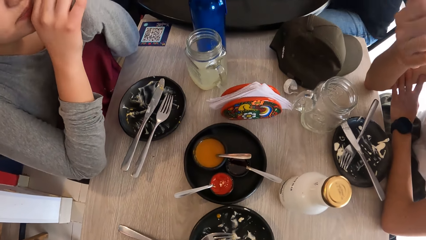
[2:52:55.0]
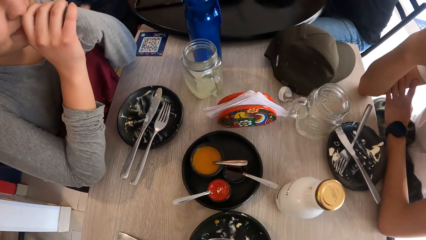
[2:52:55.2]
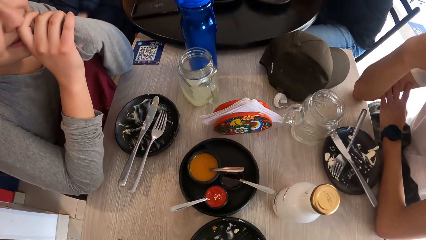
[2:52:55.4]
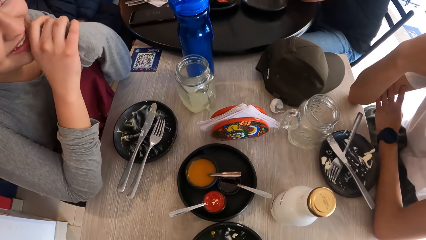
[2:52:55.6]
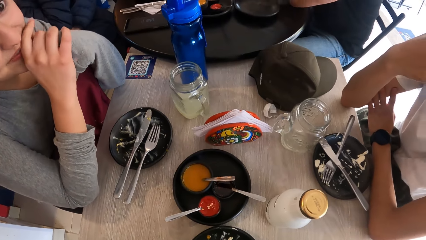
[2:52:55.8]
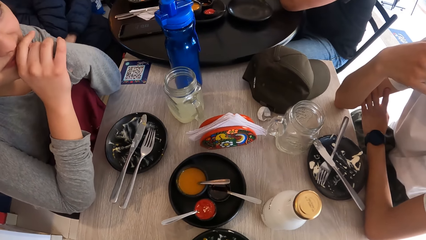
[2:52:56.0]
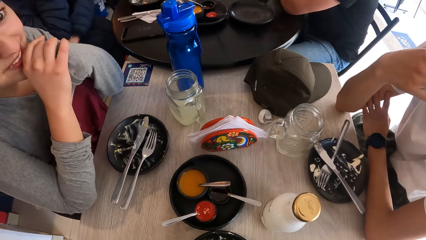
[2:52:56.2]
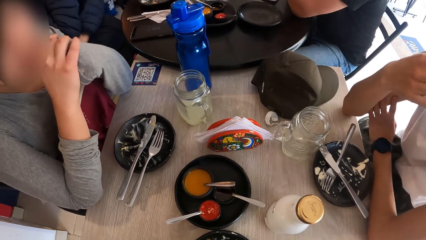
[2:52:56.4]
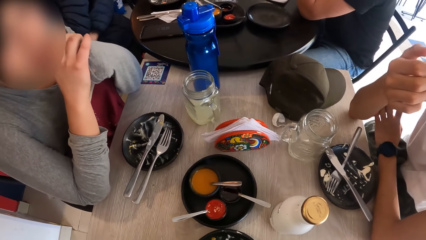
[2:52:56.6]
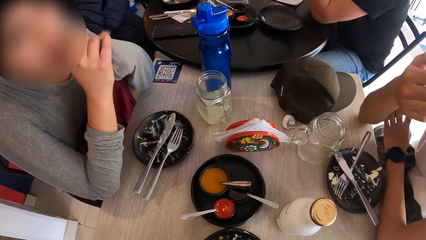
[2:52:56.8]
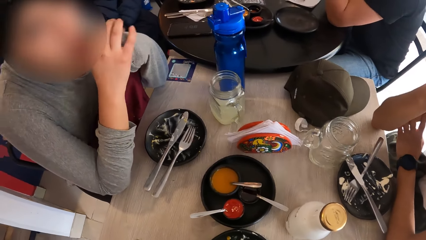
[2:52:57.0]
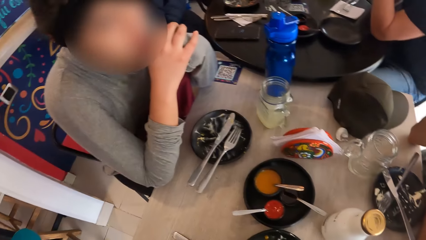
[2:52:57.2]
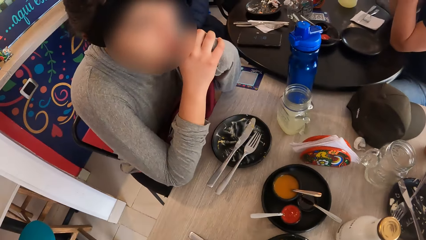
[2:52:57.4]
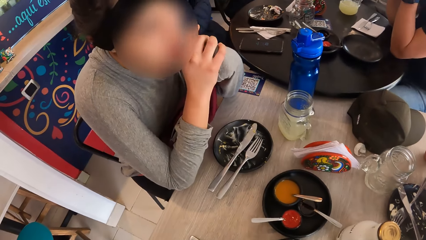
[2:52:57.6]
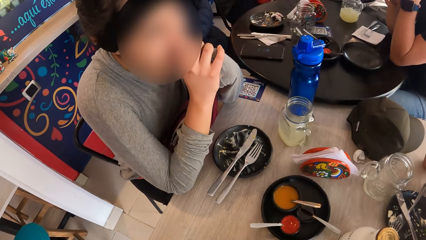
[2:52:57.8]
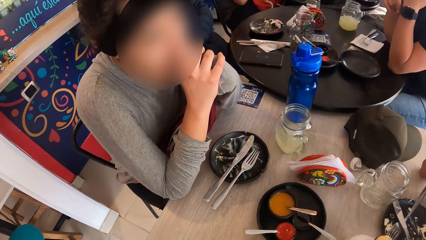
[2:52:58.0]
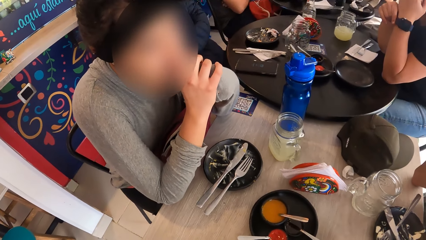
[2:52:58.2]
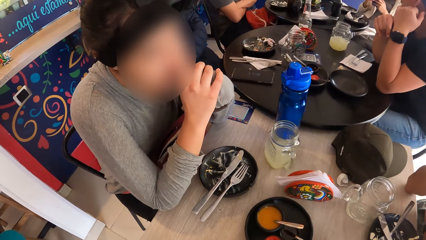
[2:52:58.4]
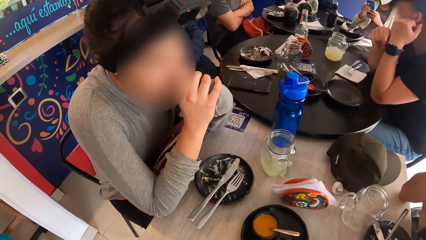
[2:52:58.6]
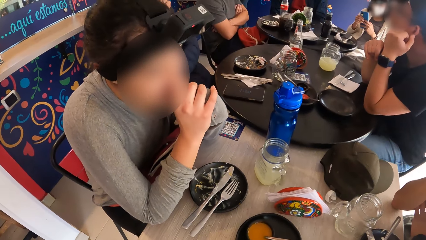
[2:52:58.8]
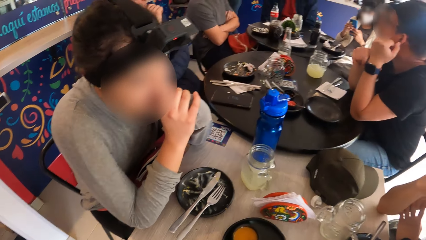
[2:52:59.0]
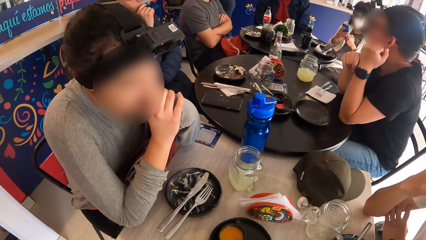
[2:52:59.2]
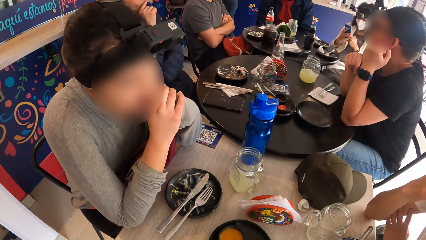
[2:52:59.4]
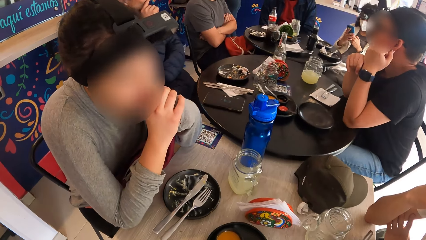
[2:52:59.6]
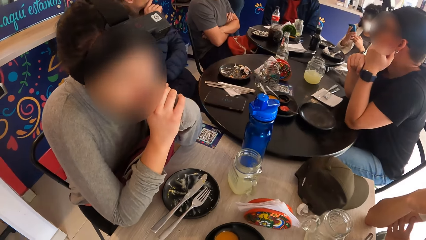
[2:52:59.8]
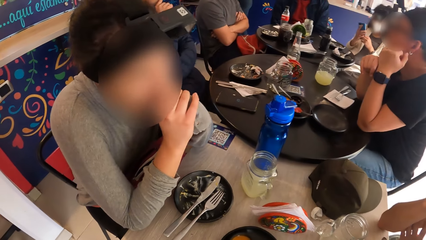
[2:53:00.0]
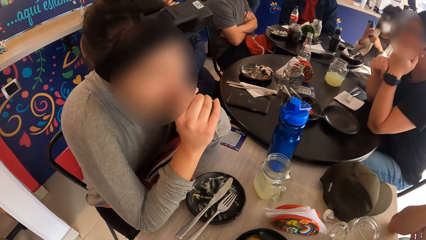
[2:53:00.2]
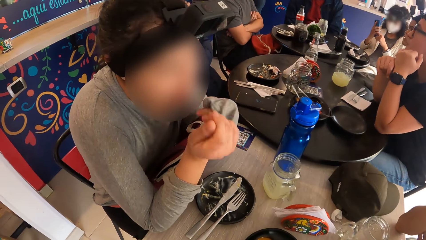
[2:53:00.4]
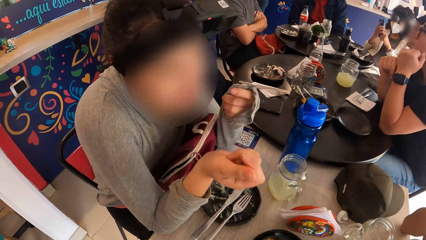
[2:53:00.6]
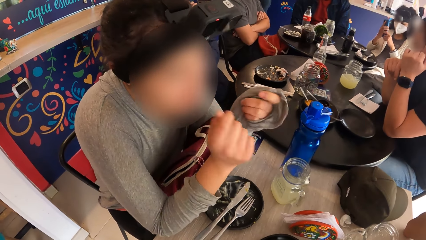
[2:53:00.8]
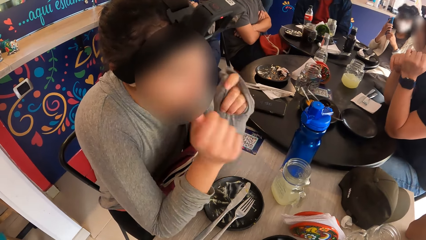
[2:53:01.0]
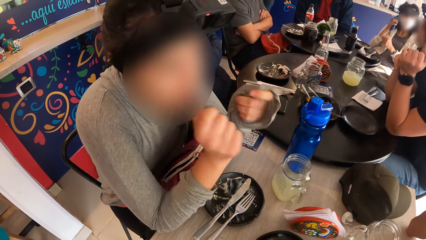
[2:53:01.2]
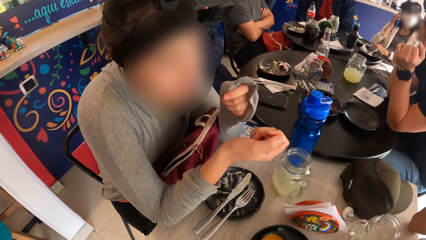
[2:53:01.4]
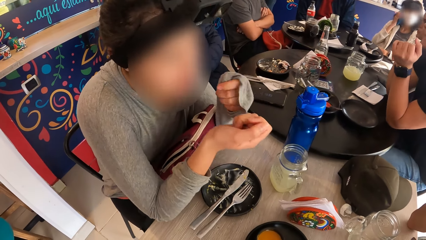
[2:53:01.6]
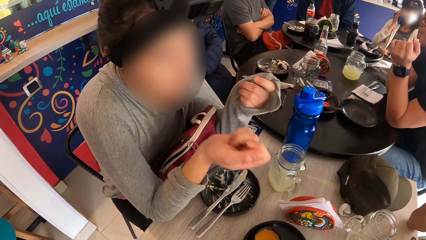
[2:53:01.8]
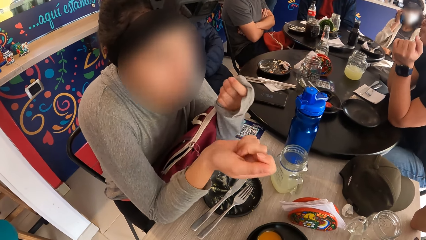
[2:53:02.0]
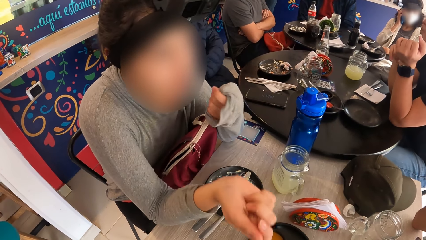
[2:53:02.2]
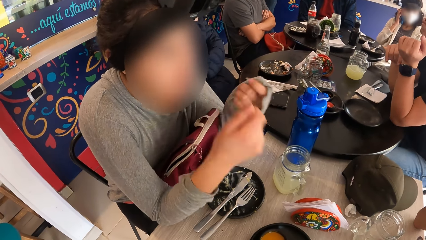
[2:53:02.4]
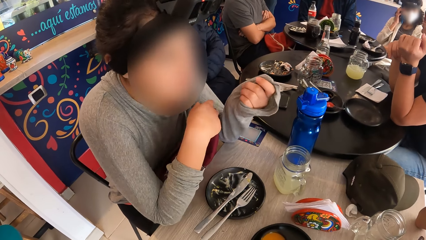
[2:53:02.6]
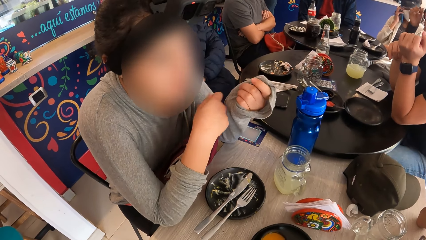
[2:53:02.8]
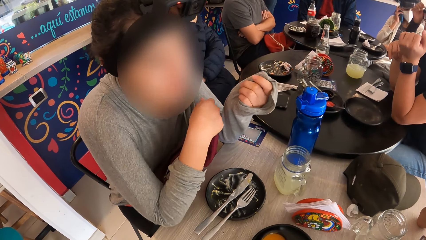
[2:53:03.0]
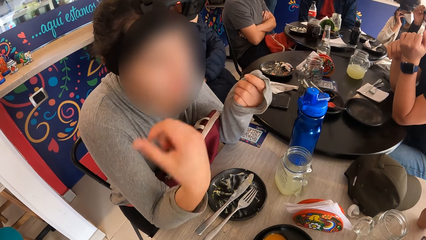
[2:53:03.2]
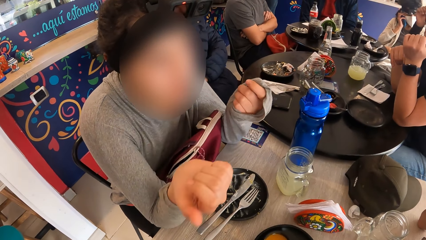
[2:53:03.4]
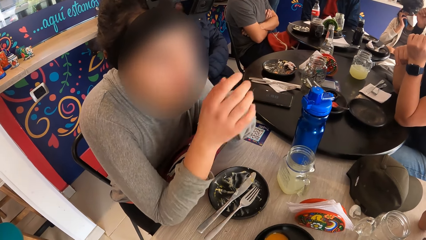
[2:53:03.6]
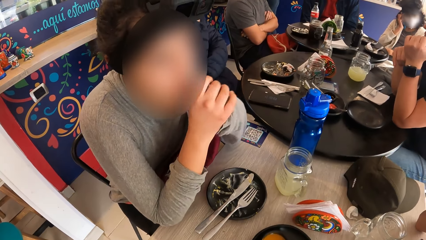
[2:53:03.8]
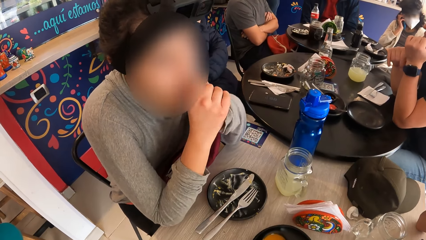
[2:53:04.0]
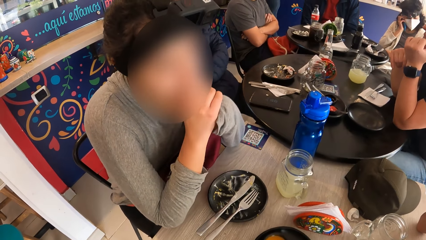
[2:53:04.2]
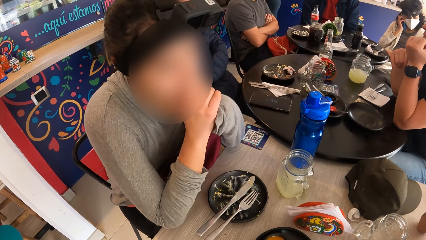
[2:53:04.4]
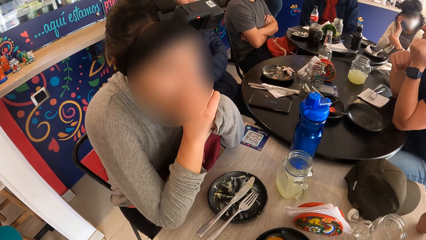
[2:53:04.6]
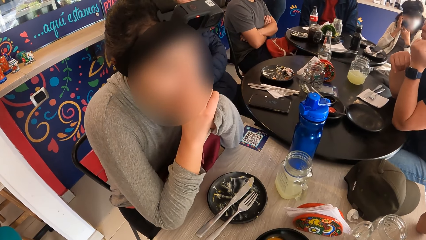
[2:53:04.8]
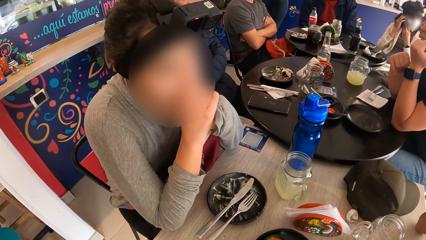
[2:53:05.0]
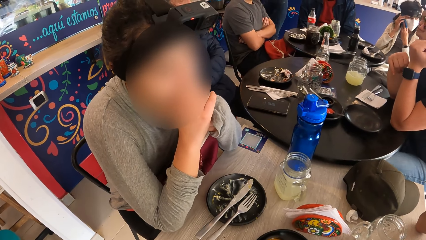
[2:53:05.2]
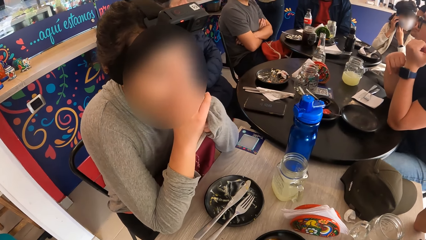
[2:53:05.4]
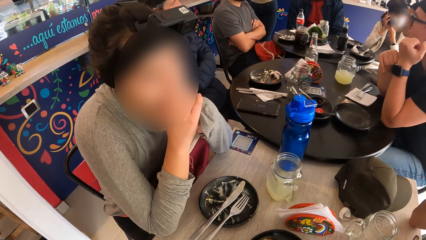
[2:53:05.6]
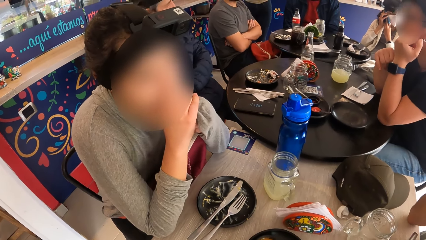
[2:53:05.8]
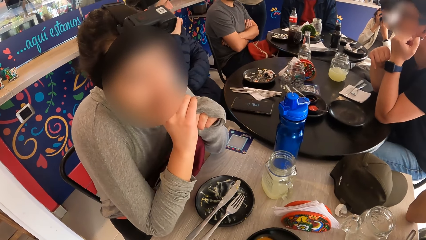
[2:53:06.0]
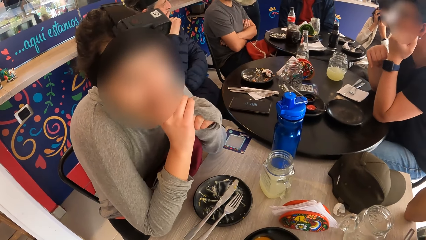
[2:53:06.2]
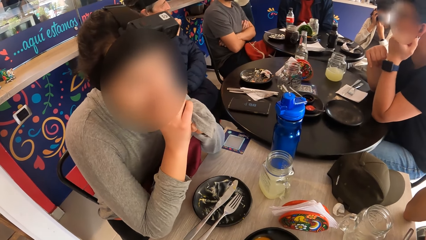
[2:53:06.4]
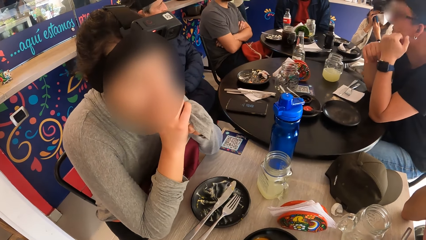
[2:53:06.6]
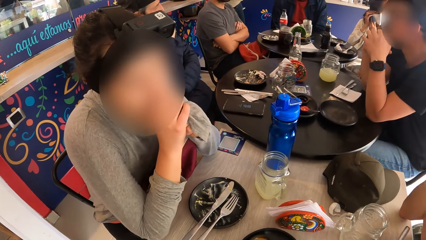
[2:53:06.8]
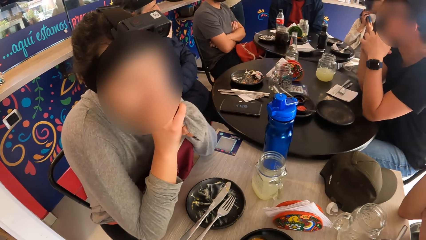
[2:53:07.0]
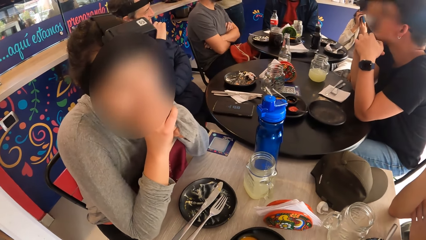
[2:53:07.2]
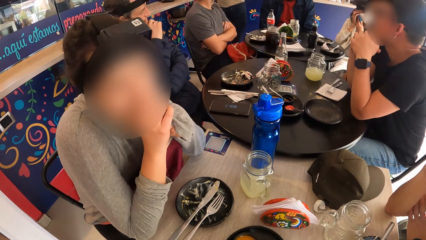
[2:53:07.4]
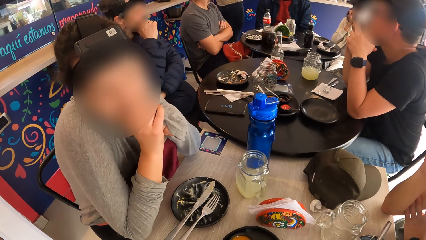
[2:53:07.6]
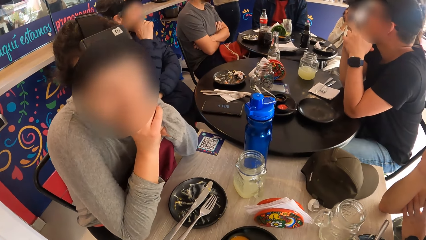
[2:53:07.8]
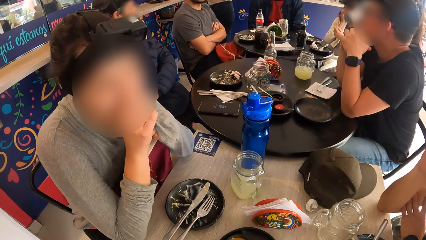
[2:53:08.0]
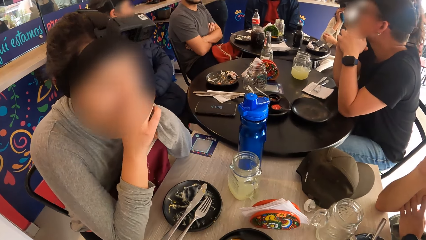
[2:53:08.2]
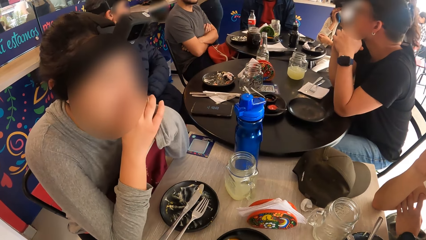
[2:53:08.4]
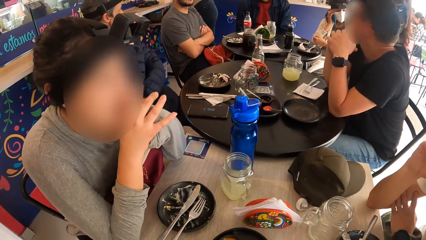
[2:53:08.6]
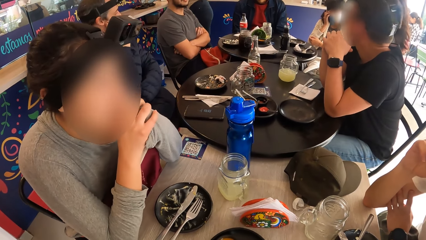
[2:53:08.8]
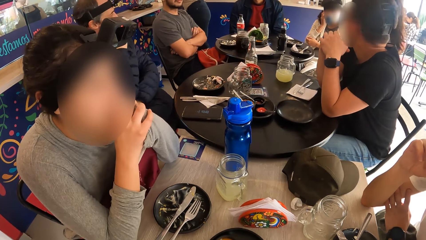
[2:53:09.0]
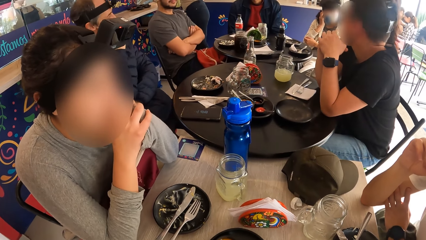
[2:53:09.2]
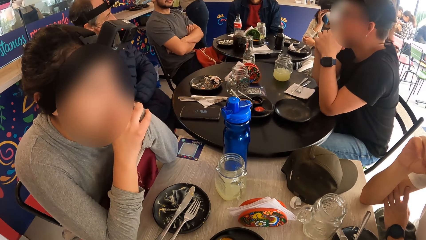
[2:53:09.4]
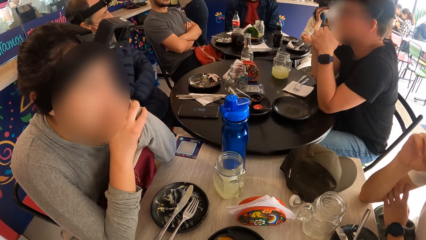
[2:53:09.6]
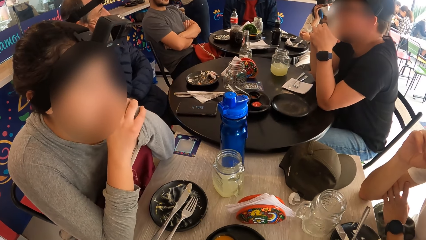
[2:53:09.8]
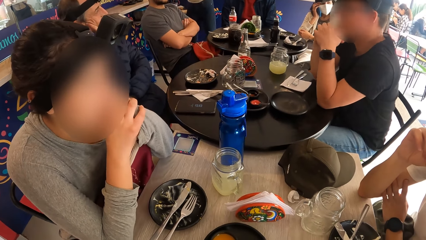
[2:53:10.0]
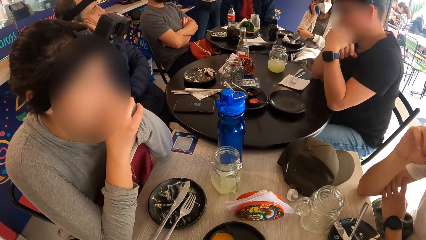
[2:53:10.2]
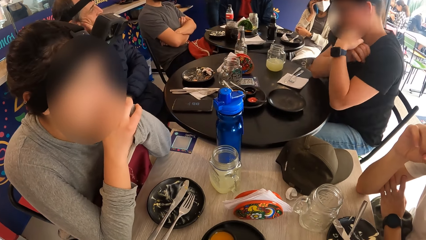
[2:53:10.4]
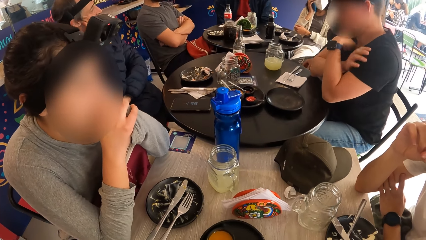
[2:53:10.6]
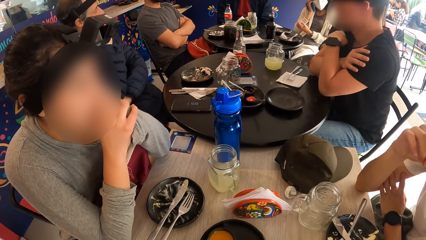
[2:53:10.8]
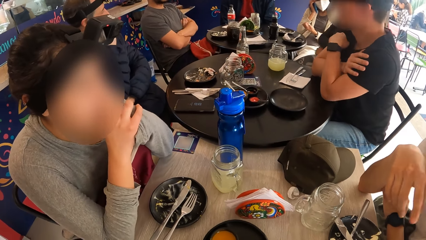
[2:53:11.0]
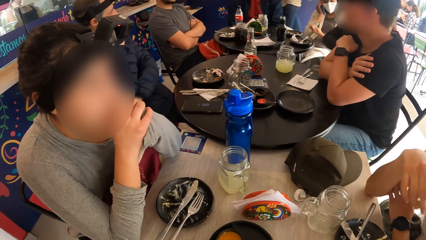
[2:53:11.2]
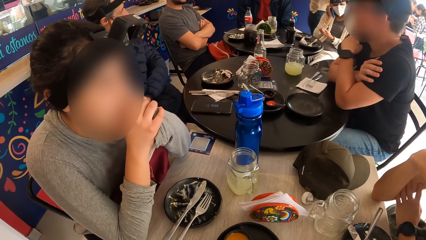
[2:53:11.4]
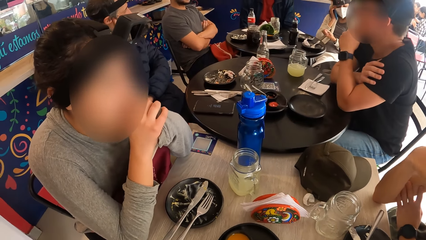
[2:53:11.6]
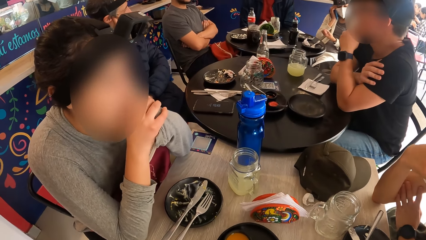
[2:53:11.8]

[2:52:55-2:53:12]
A person sways hands. The person converses with another person.
